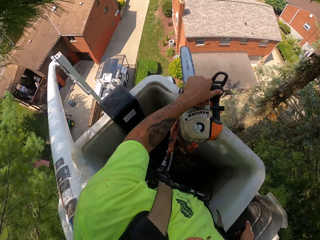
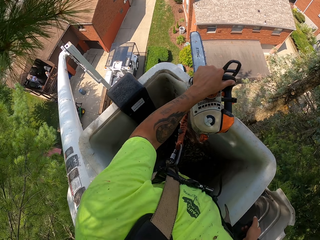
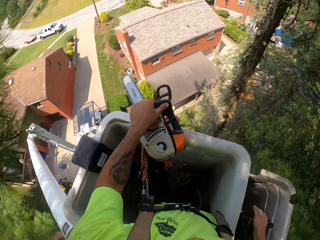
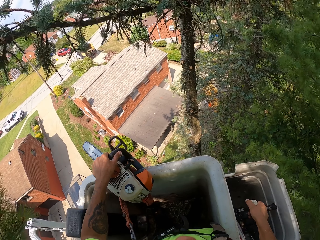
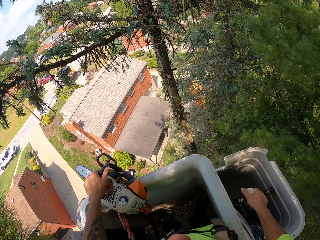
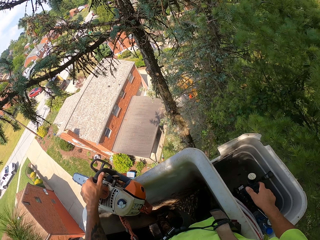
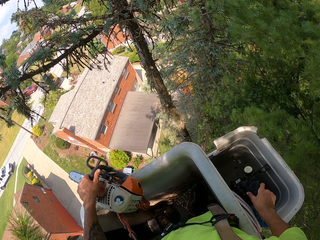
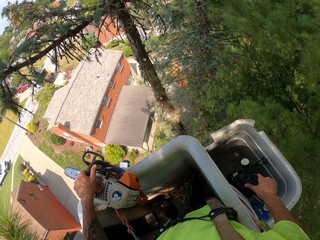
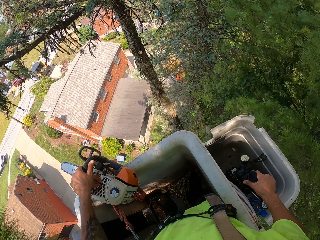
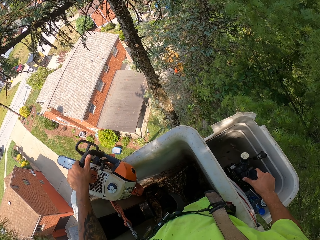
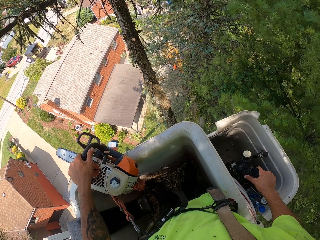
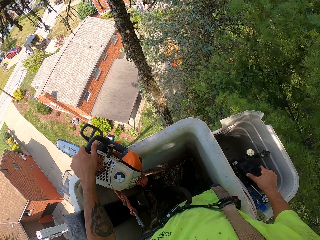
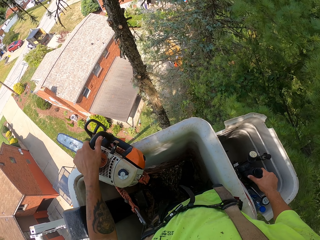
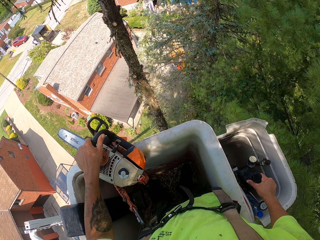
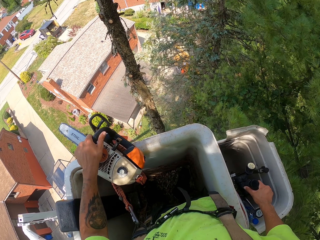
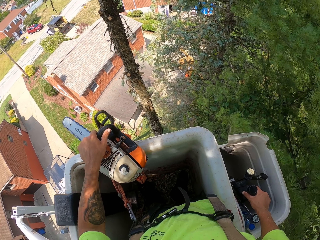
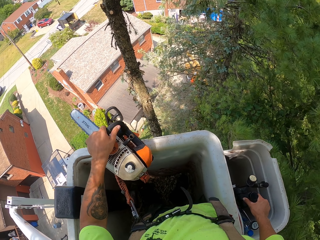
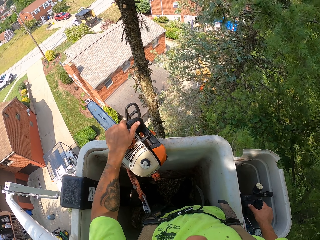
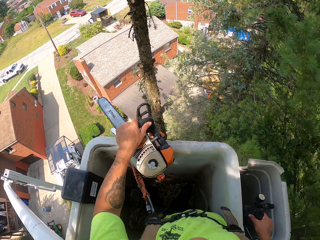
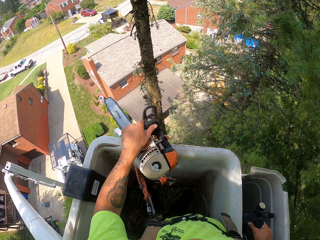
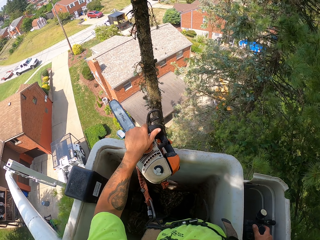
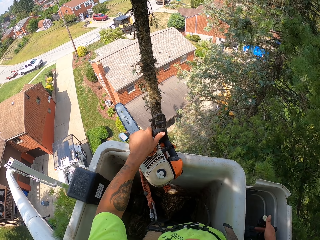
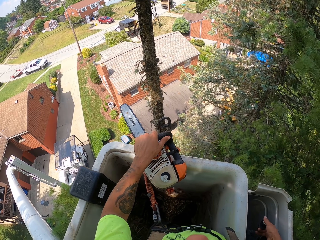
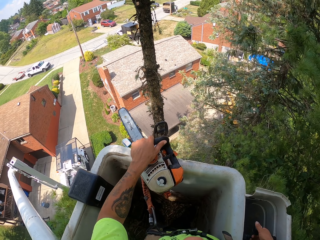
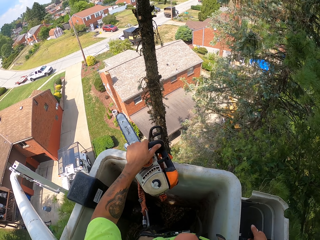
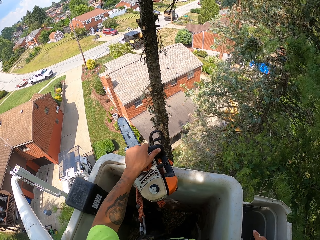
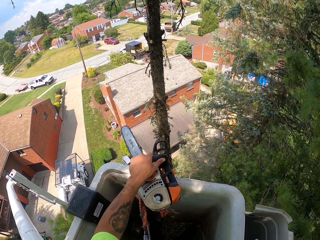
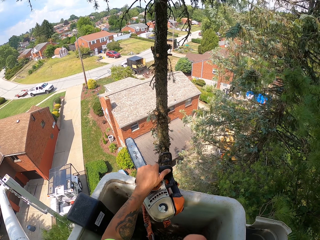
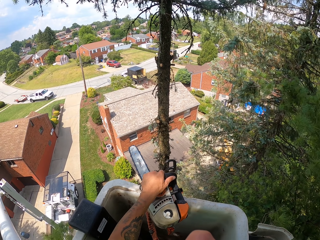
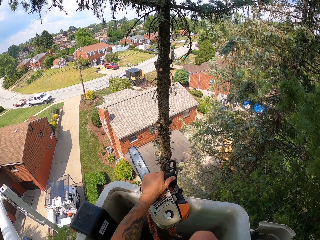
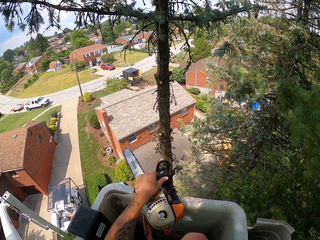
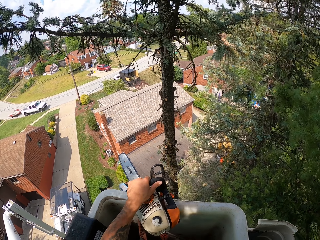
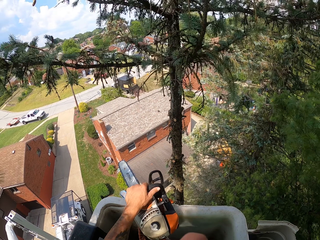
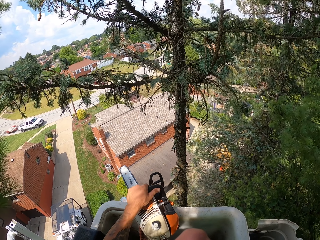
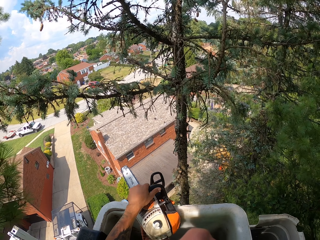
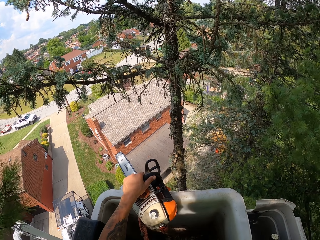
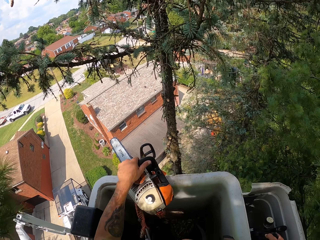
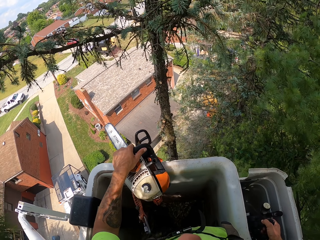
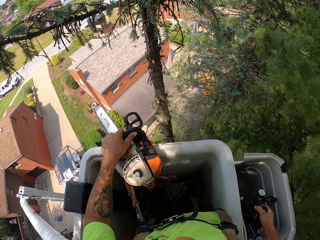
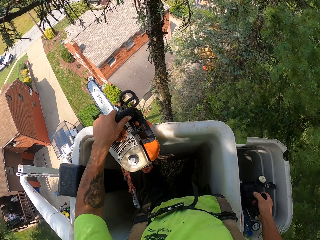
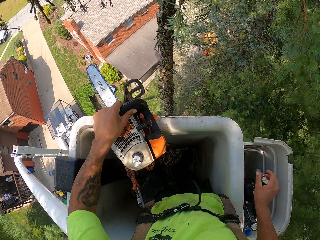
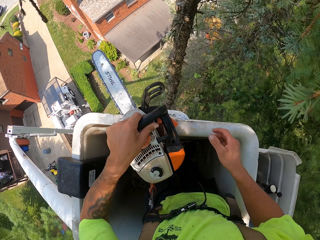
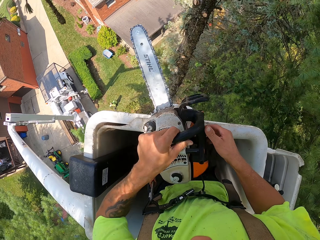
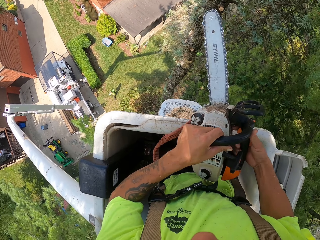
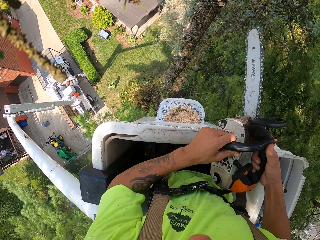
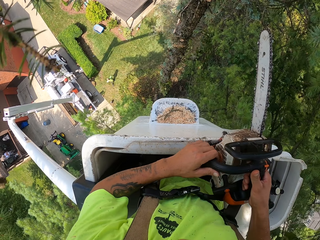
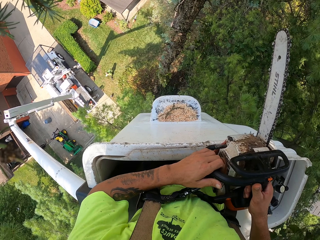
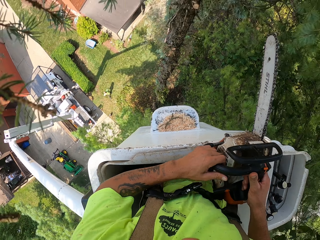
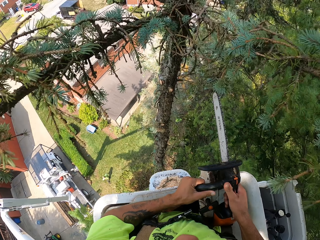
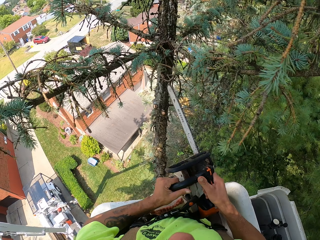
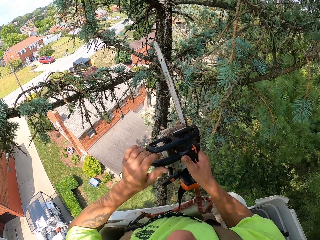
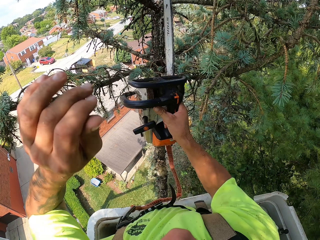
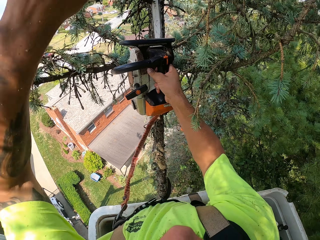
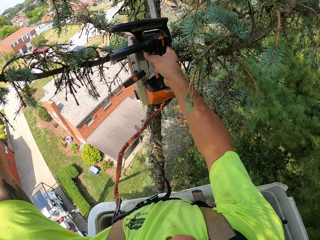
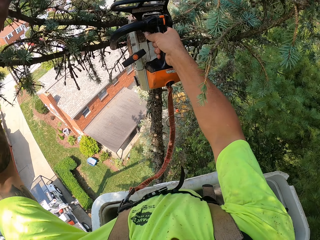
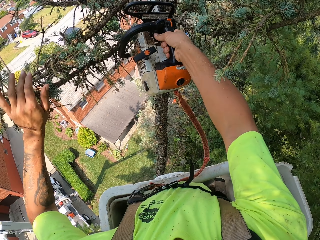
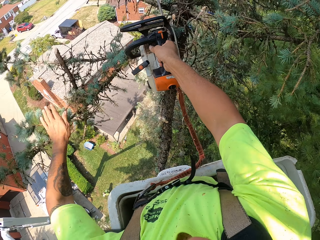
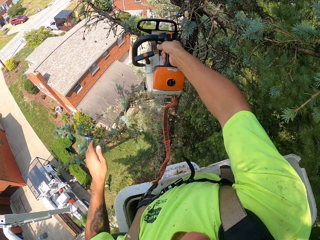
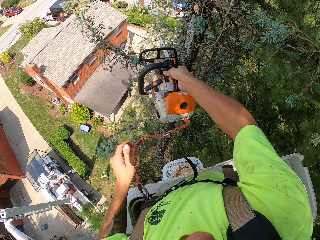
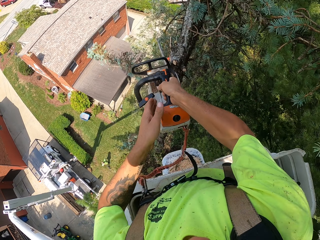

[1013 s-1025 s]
The camera wearer controls the lever of the bucket truck with his right hand. He controls the gear of the bucket truck with his right hand. He tightens the bucket truck brake with his right hand. He holds the pruning saw with both hands. He holds the pruning saw in his right hand. He prunes branches of the tree with the pruning saw in his right hand.

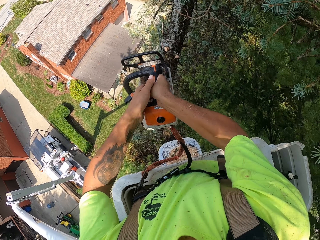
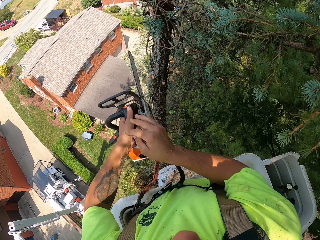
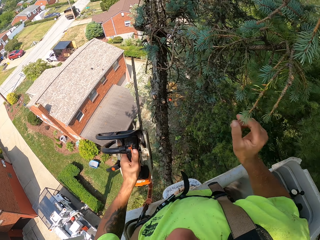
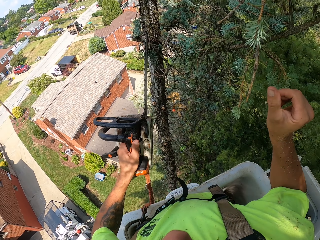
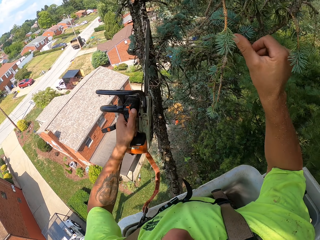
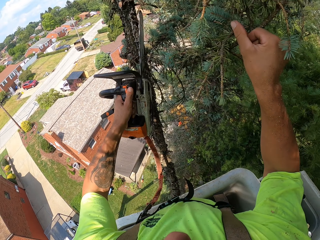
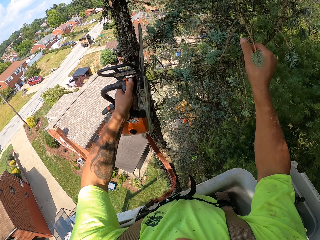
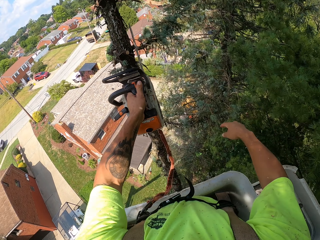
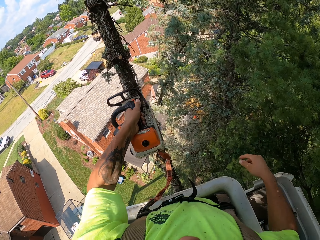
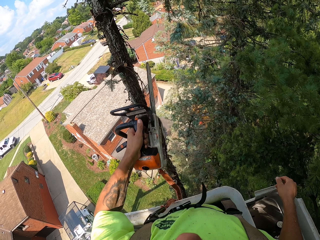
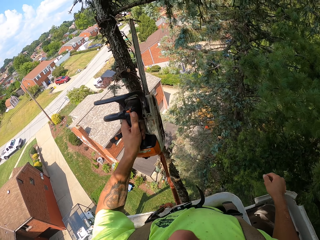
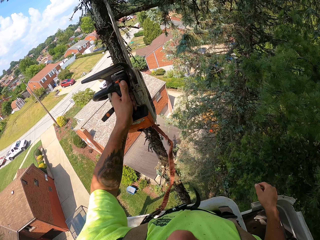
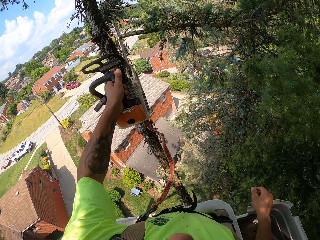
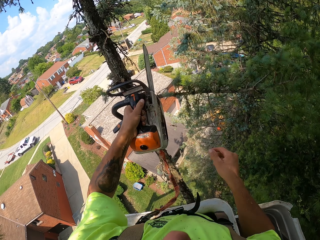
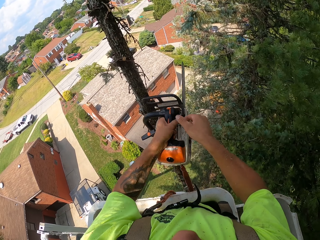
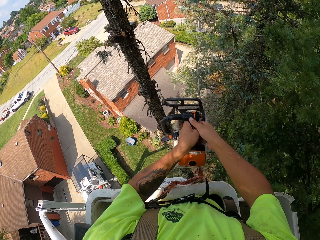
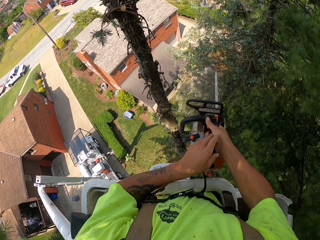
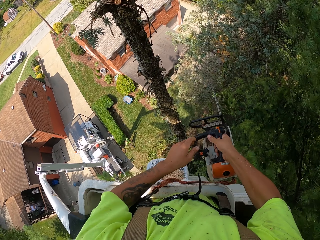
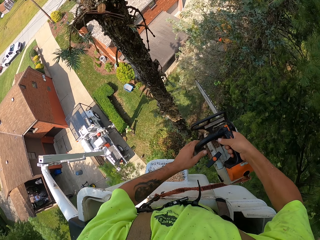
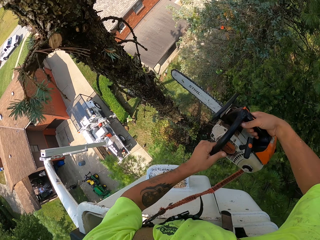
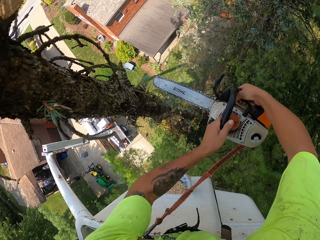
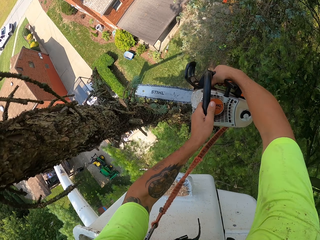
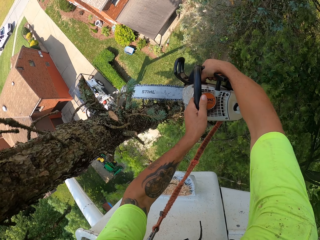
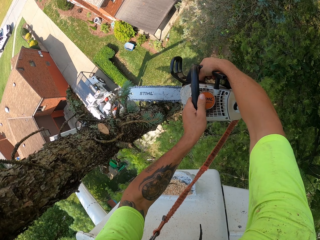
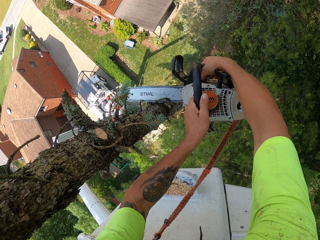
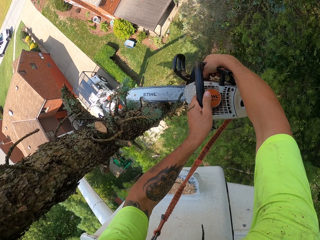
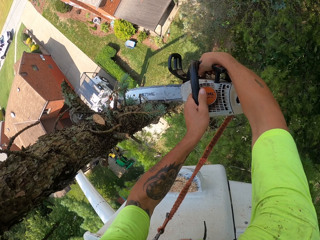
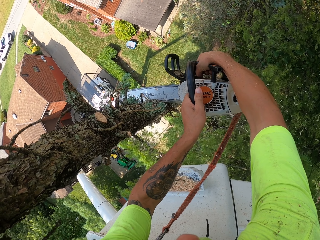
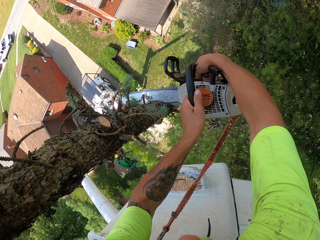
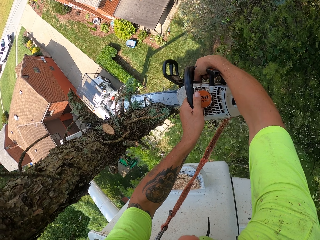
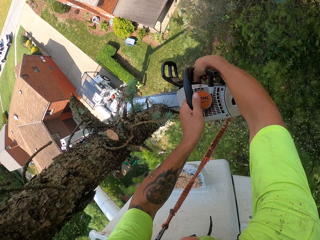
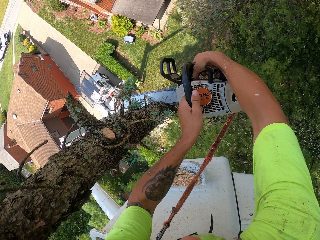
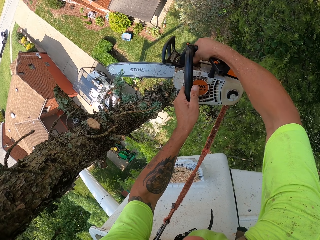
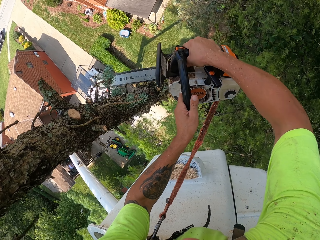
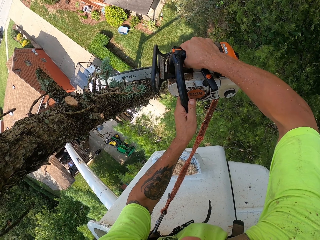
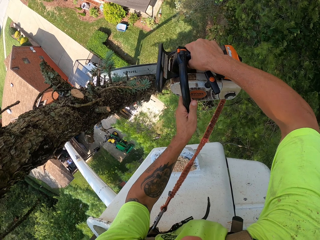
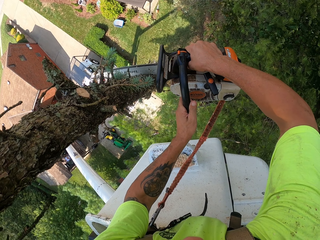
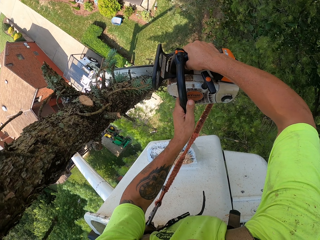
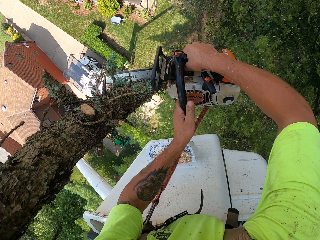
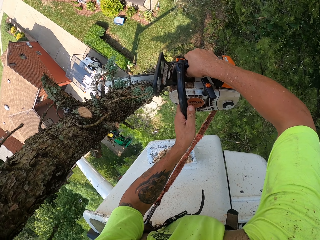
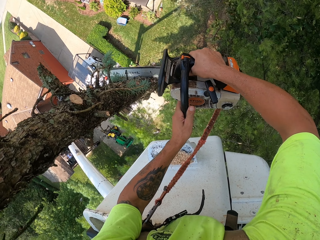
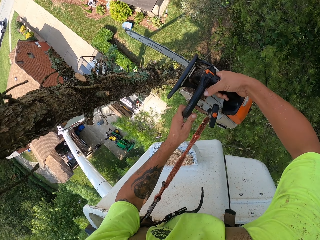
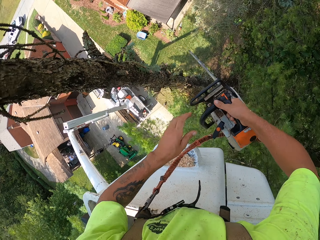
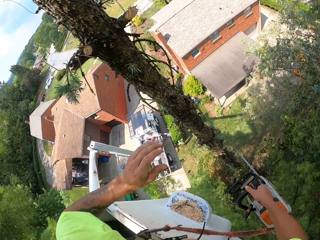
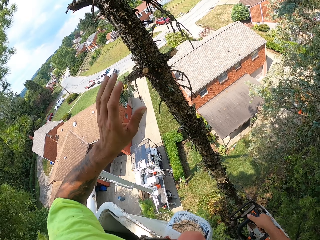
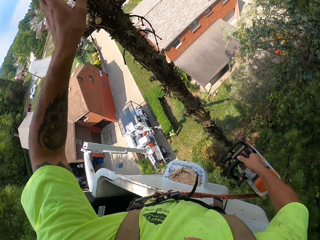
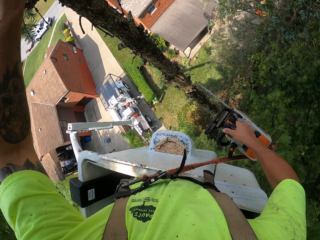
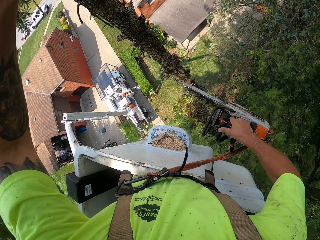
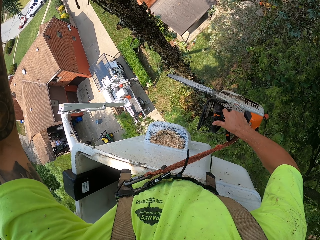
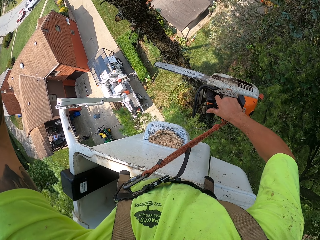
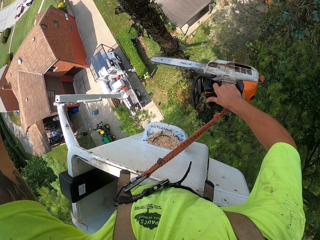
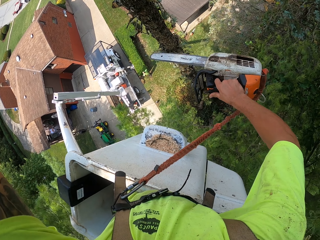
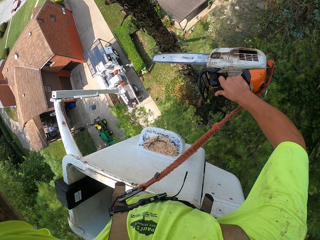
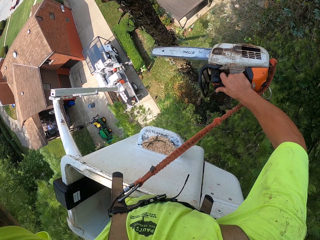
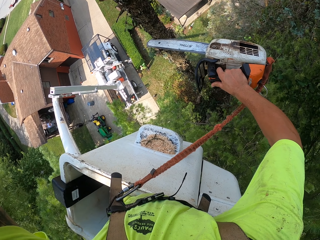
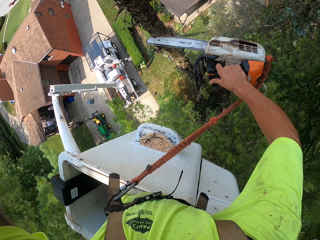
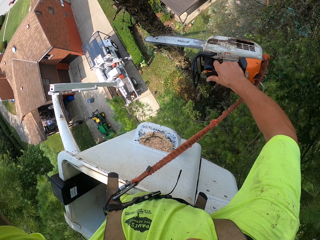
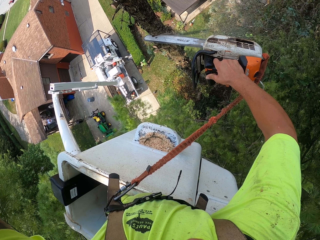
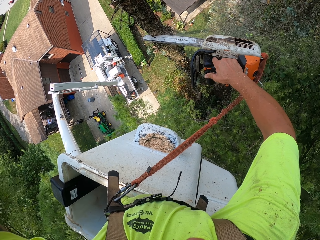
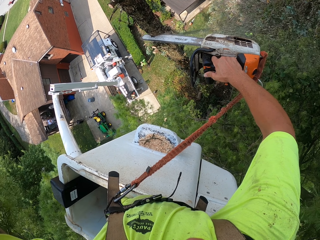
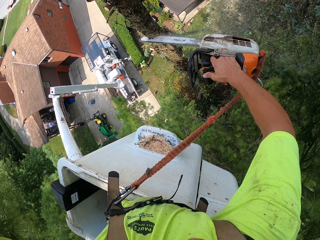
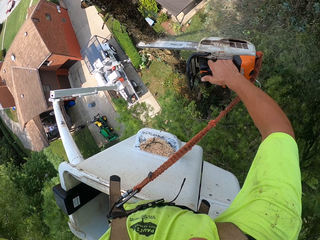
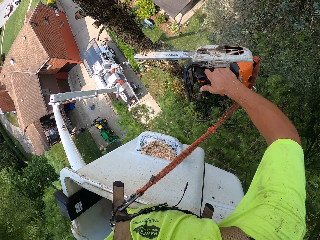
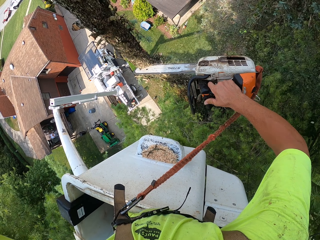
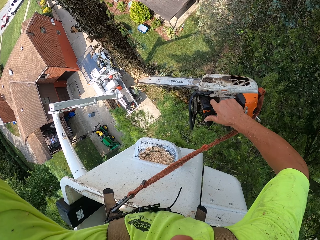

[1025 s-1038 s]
The camera wearer passes the pruning saw from his right hand to his left hand. He holds some branches of the tree with his right hand. He prunes the branch of the tree in his right hand with the pruning saw in his left hand. He drops the branches in his right hand on the ground. He prunes a branch of the tree with the pruning saw in his left hand. He passes the pruning saw from his left hand to his right hand. He holds the pruning saw with both hands. He prunes the tree with the pruning saw in both hands. He holds the pruning saw in his right hand. He prunes the tree with the pruning saw in his right hand.
